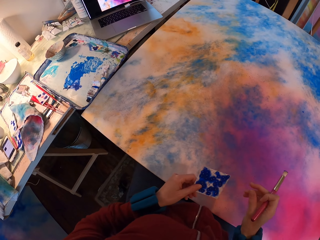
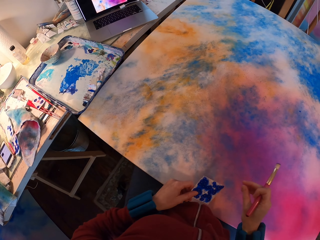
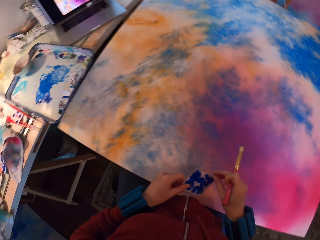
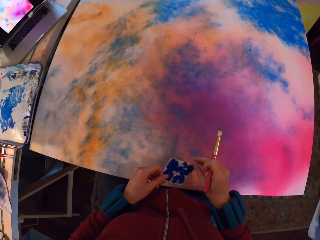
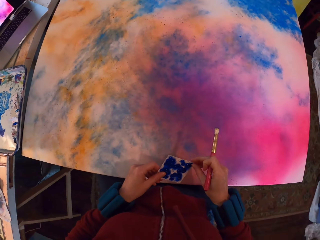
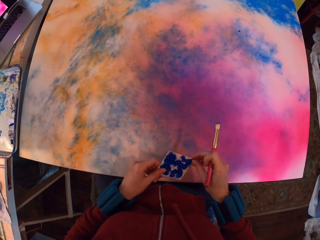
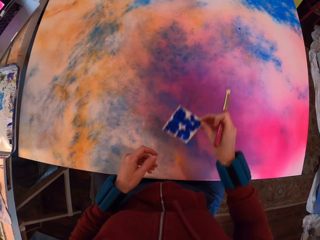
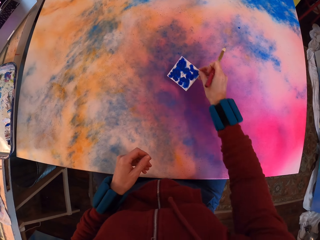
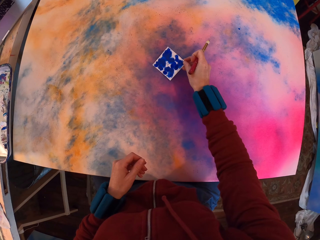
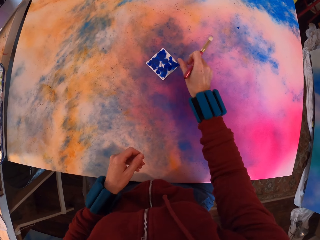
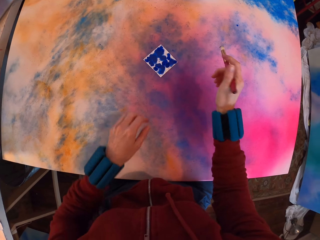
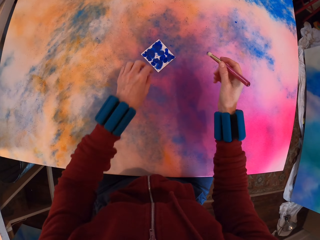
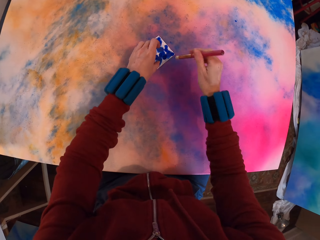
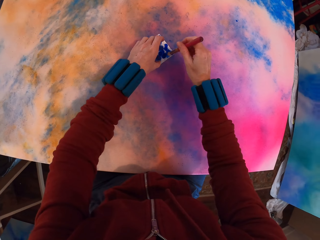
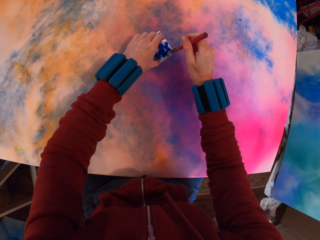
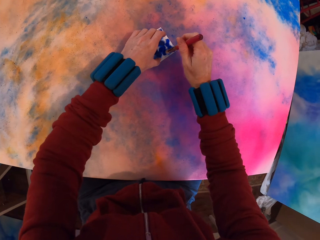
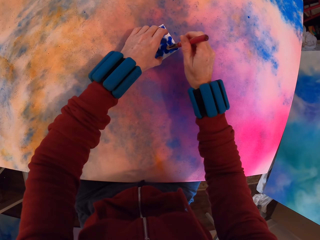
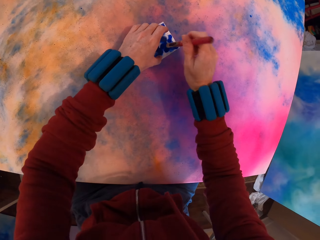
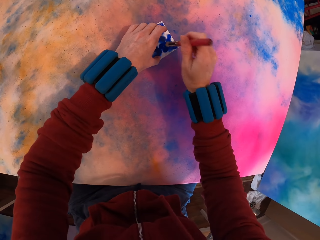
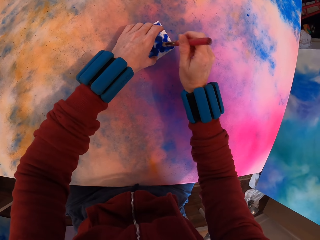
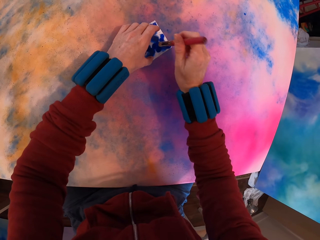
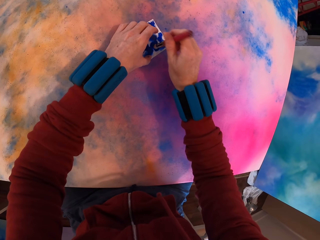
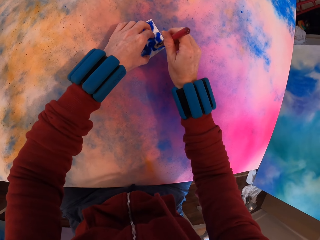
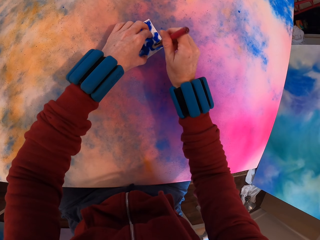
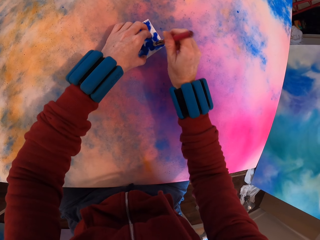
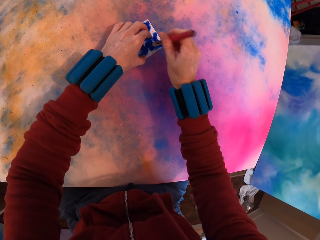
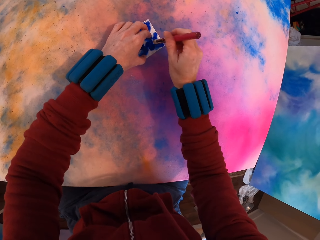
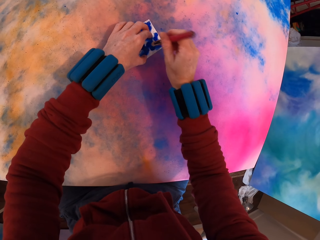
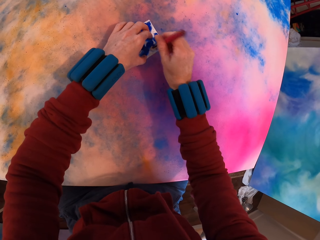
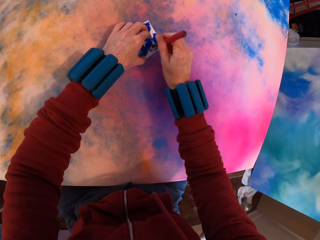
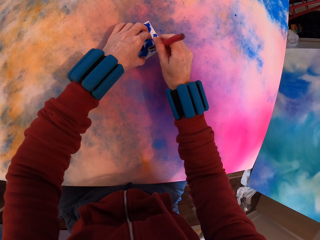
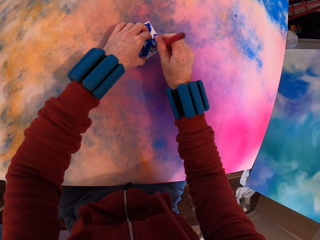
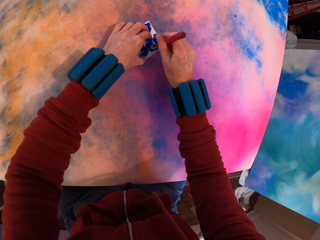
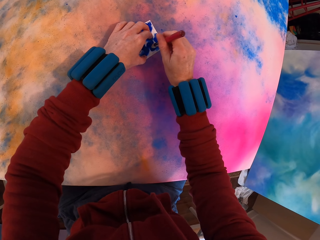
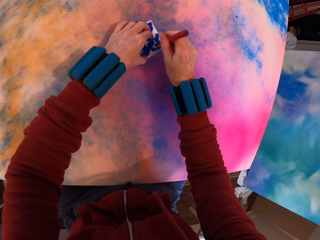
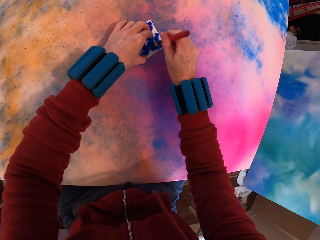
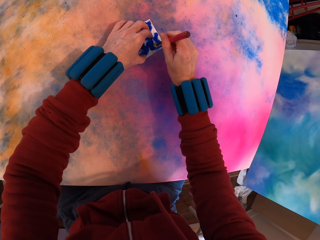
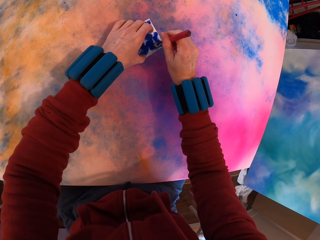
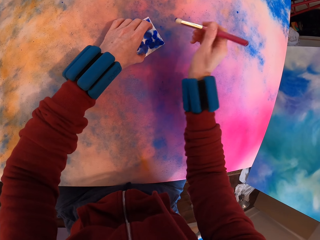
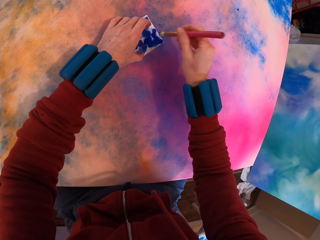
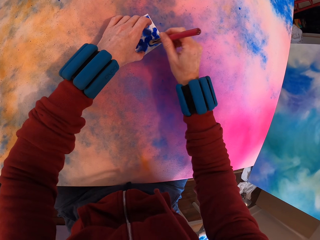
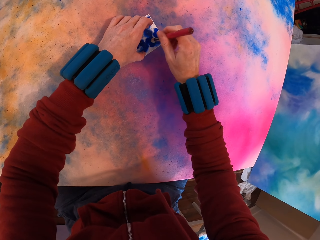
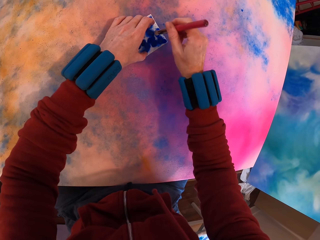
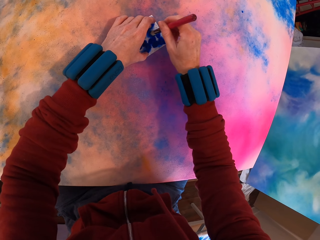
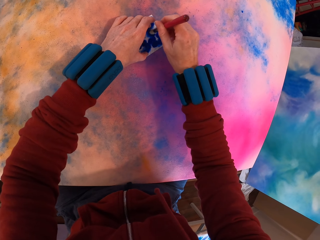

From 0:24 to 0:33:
The camera wearer places the paint paper or card on the canvas with the right hand. They paint the paint paper with a paintbrush.

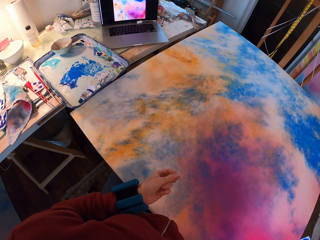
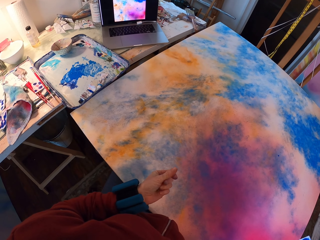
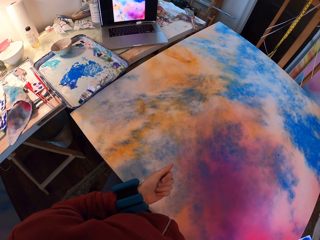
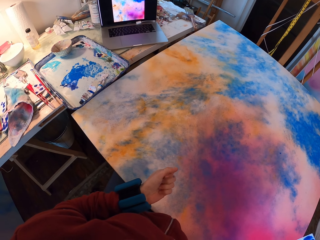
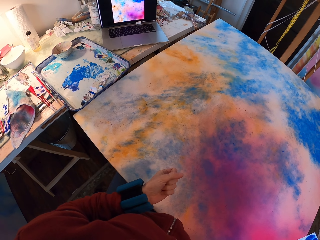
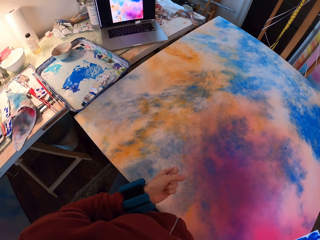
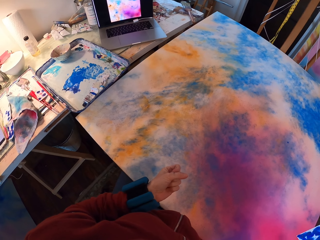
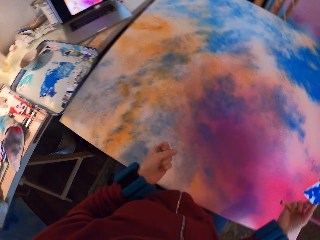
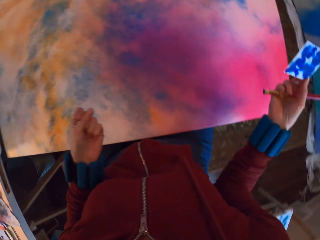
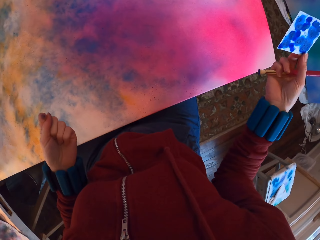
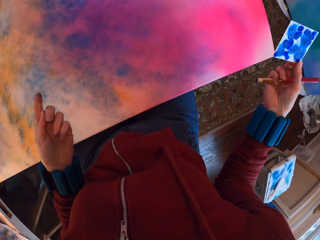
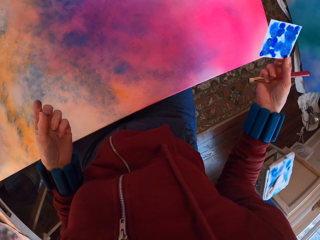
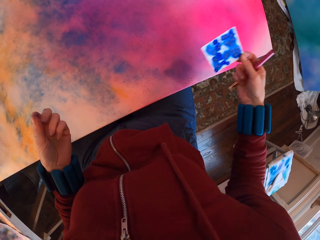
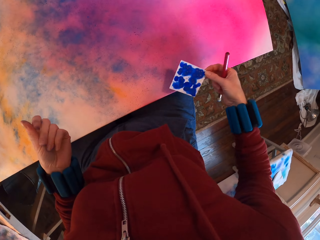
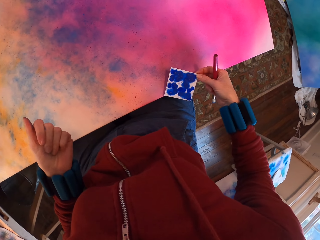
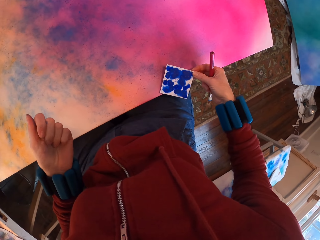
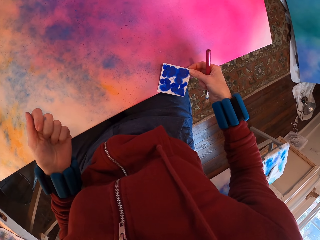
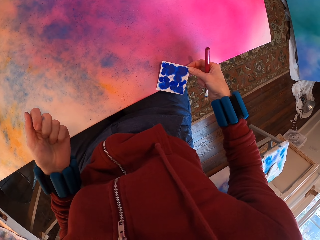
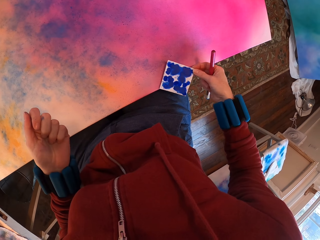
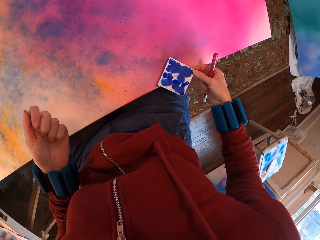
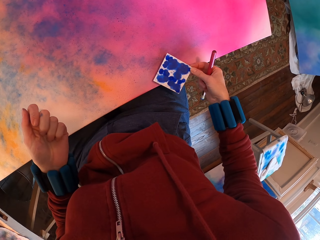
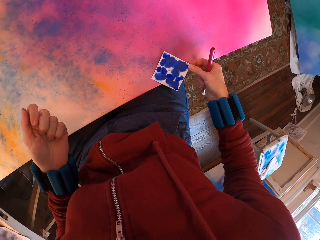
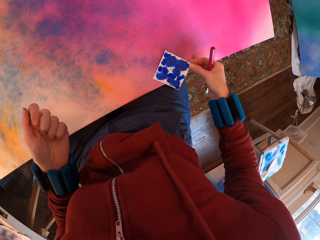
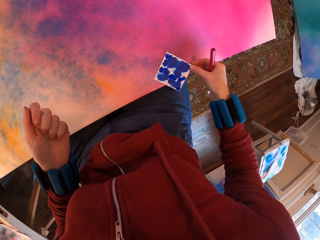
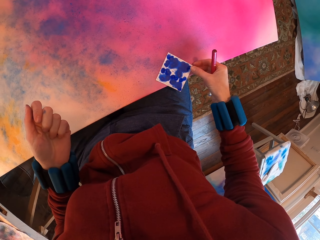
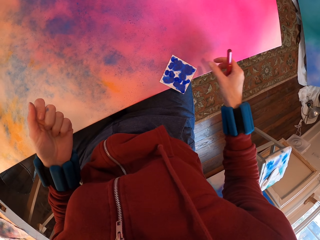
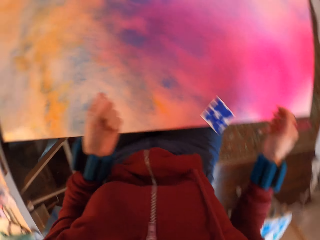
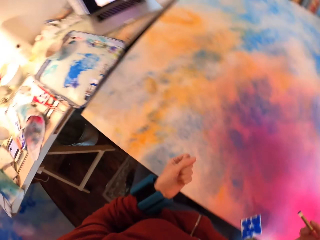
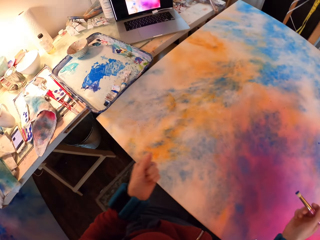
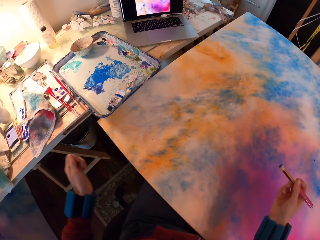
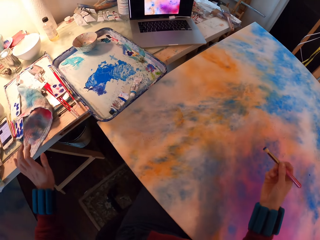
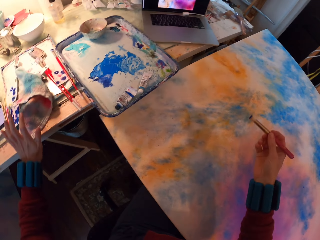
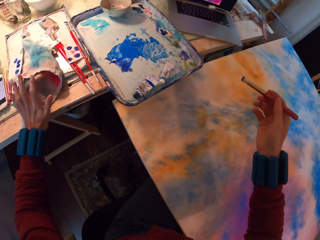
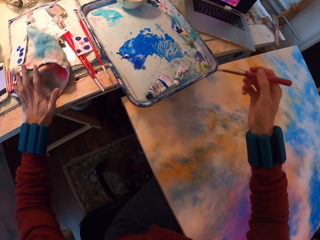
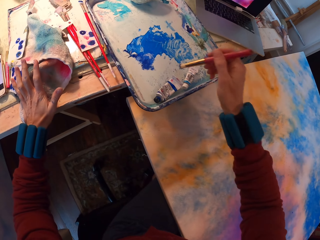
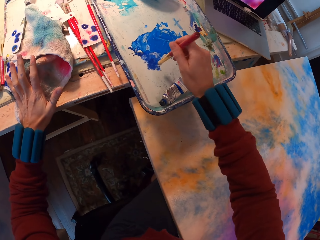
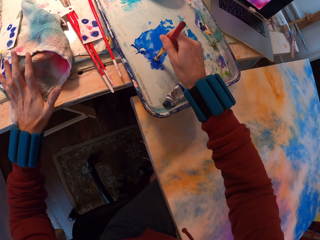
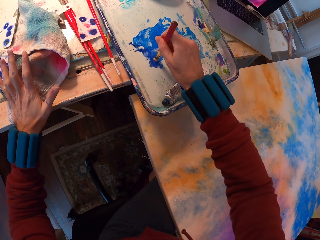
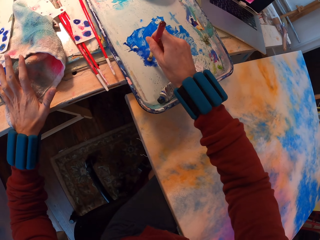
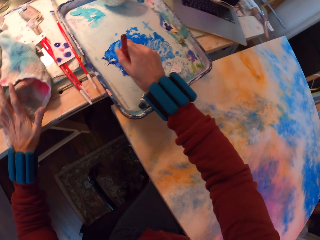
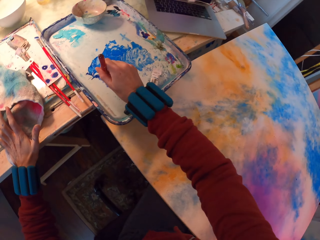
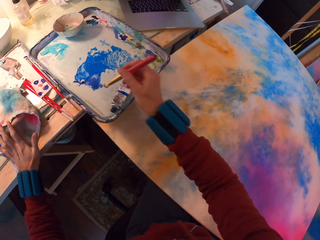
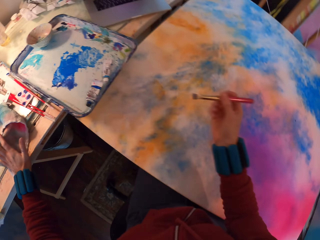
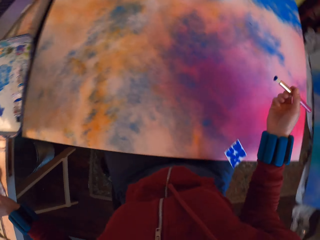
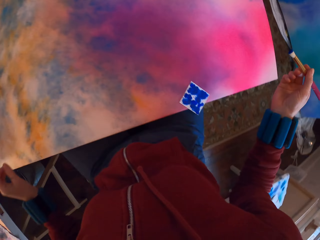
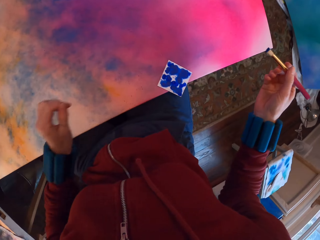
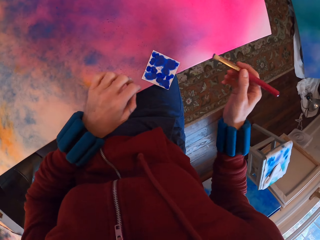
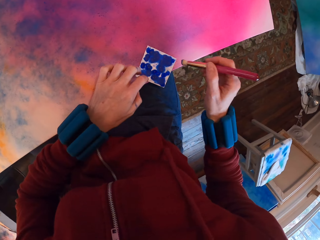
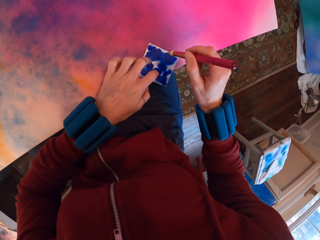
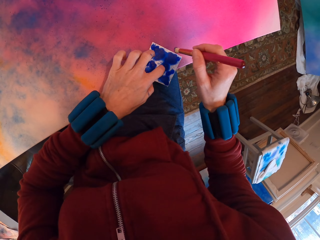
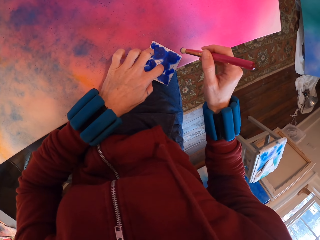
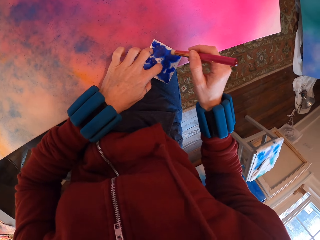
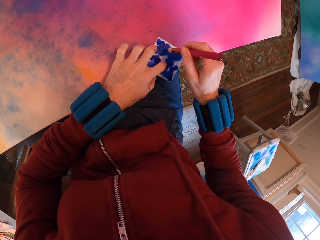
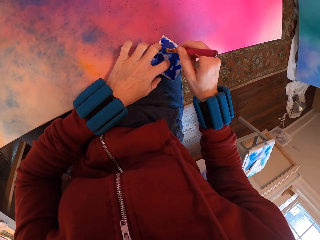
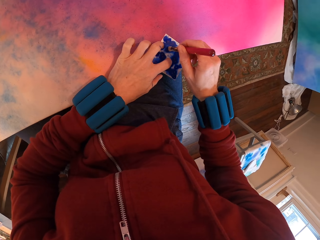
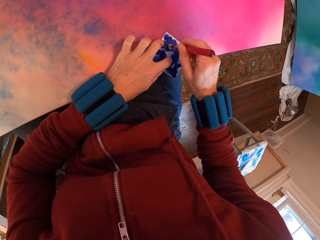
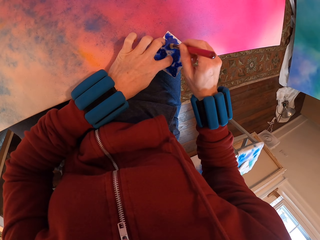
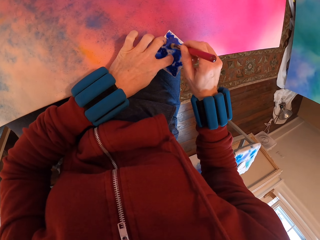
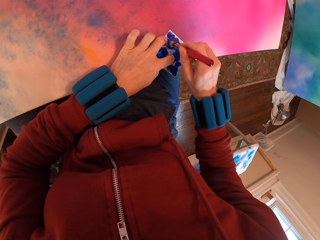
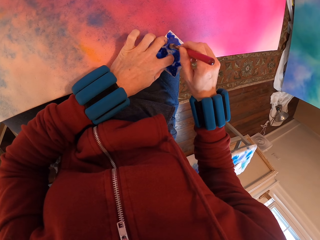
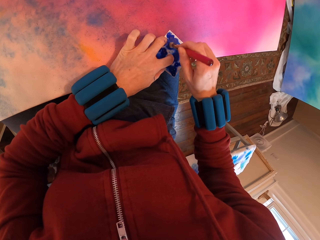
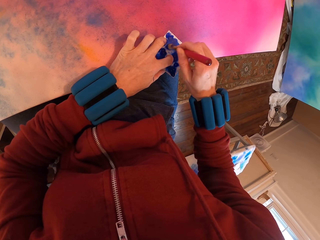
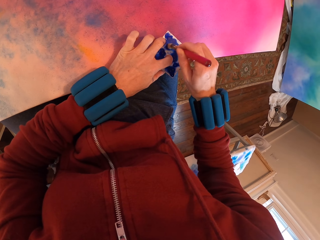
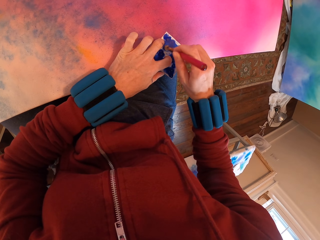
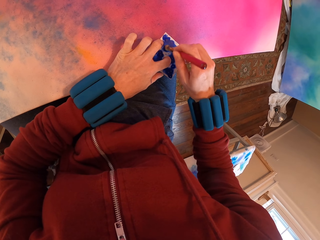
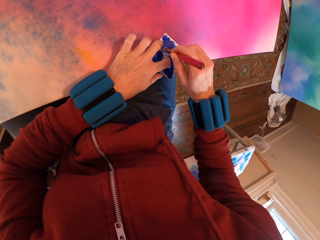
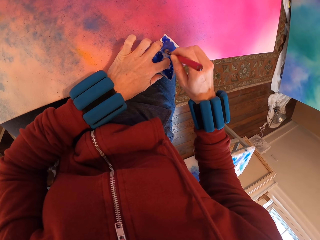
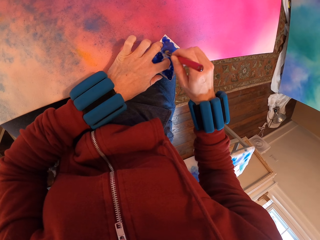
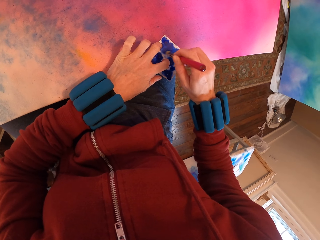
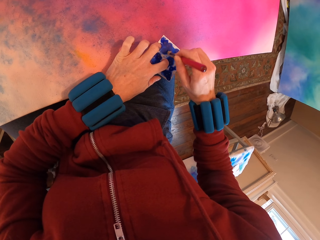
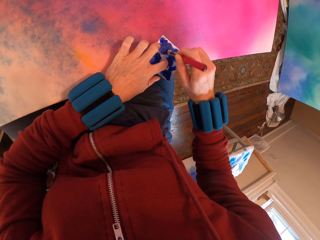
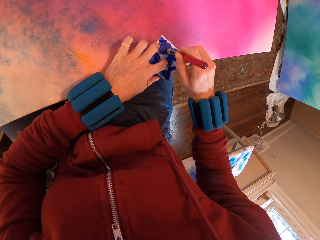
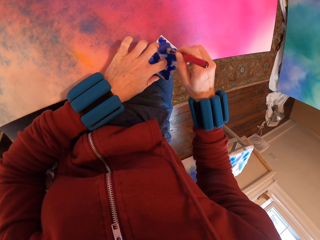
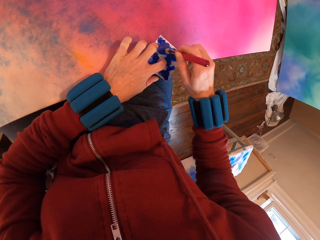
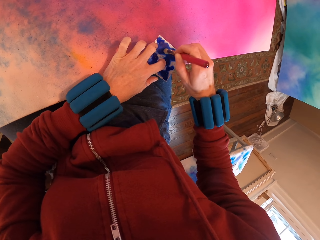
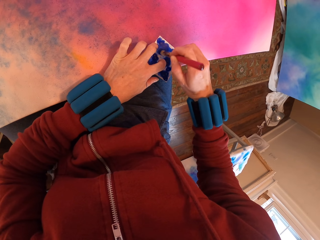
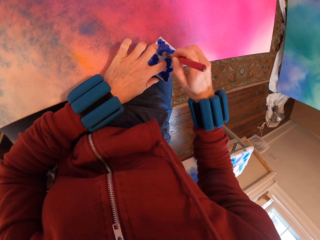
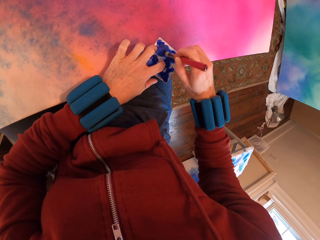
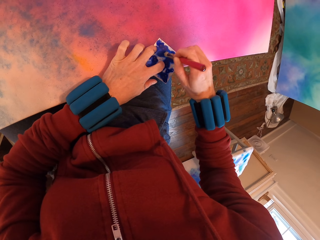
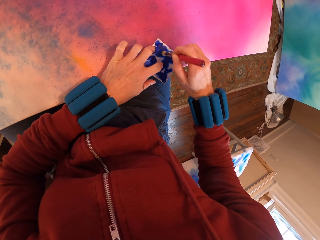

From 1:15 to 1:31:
The camera wearer looks at the card or paint paper. They place the paint paper on the canvas. They look at the picture on a laptop. They turn towards the tray. They scoop the paint from the tray with the paintbrush. They paint the paint paper with the paintbrush.
